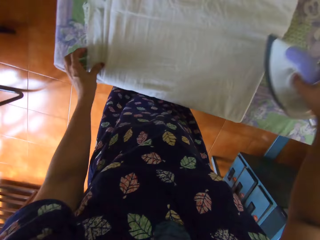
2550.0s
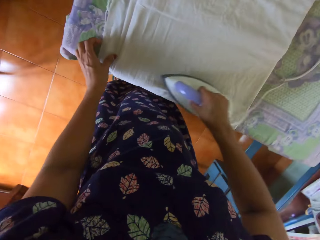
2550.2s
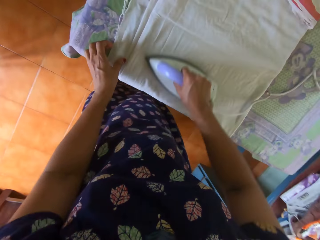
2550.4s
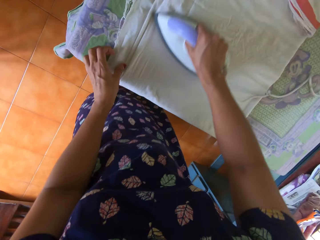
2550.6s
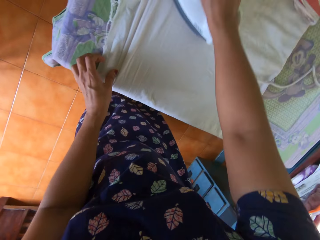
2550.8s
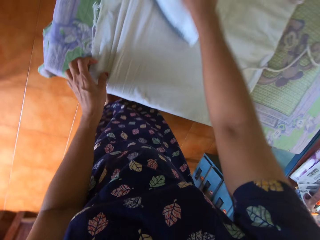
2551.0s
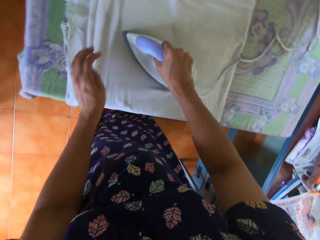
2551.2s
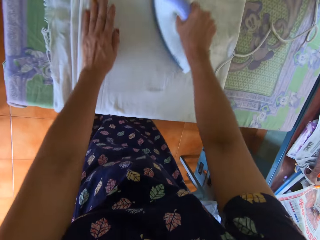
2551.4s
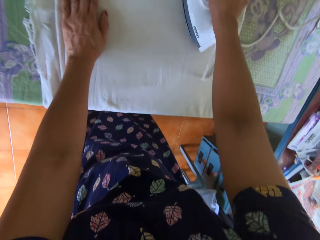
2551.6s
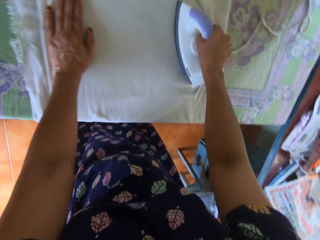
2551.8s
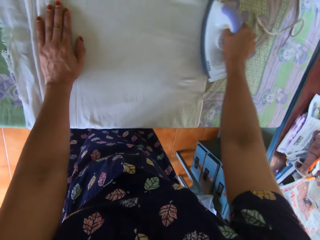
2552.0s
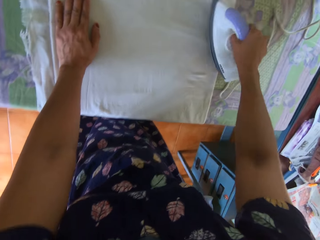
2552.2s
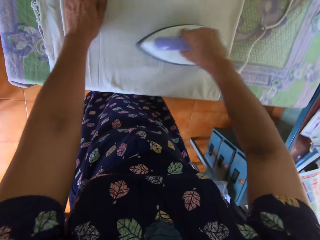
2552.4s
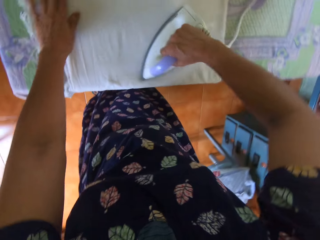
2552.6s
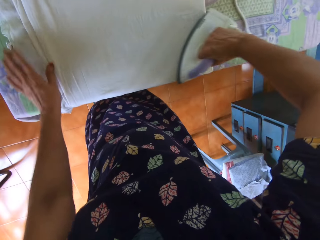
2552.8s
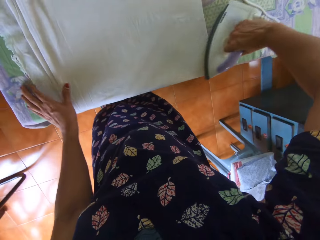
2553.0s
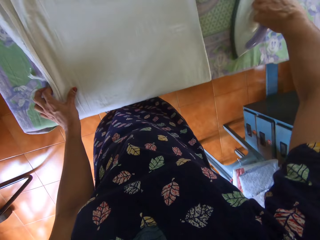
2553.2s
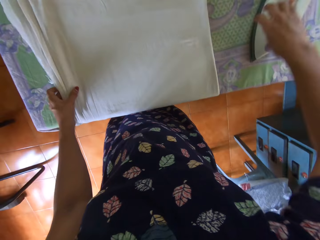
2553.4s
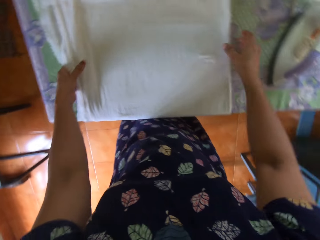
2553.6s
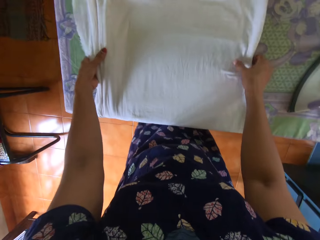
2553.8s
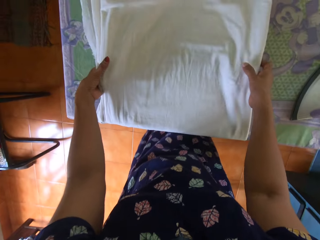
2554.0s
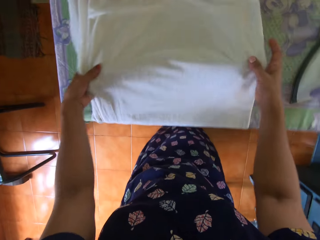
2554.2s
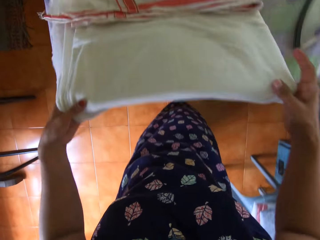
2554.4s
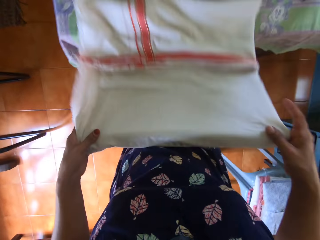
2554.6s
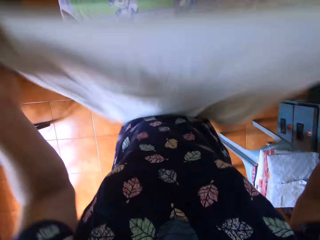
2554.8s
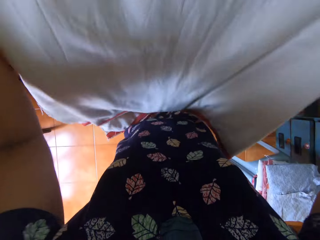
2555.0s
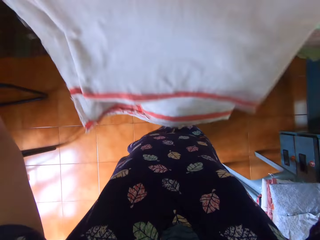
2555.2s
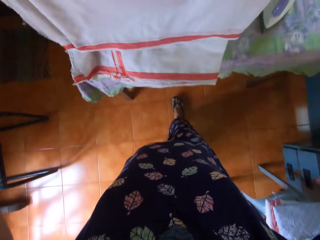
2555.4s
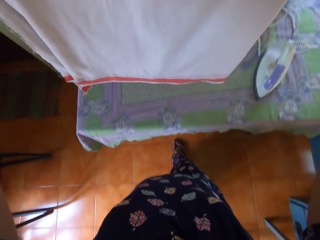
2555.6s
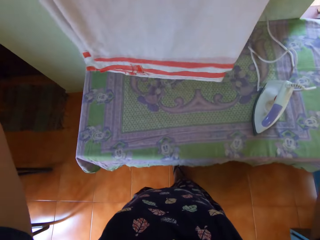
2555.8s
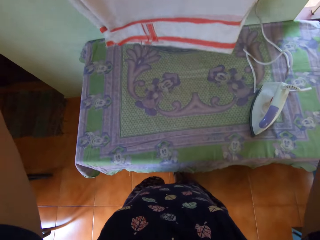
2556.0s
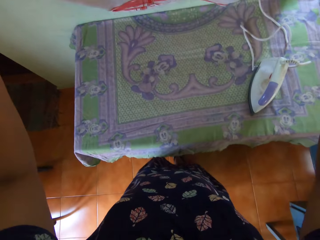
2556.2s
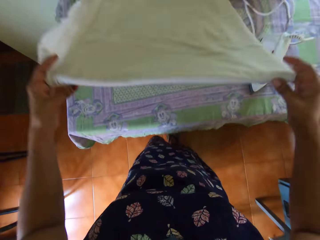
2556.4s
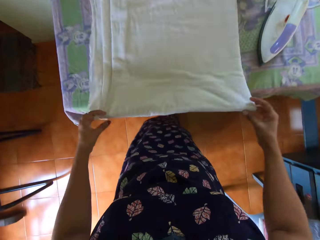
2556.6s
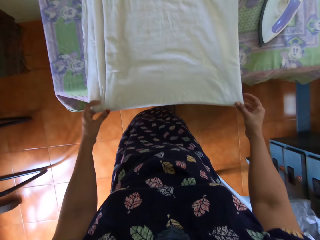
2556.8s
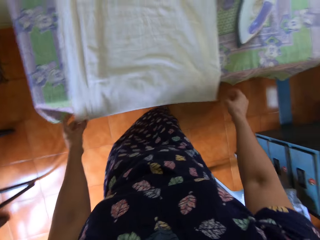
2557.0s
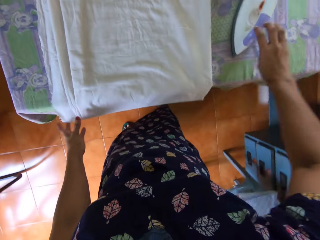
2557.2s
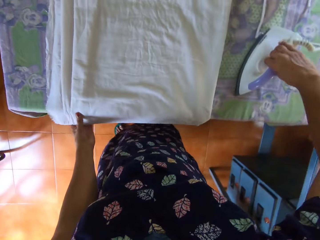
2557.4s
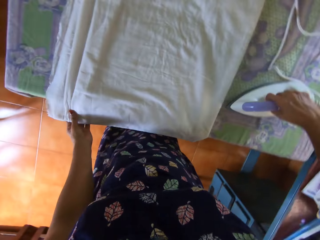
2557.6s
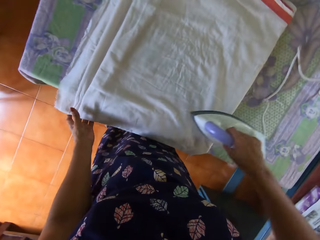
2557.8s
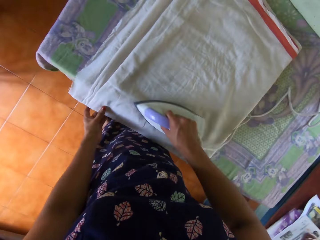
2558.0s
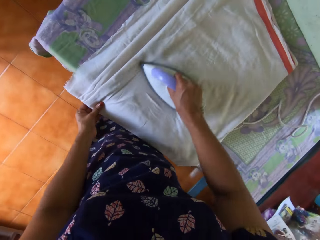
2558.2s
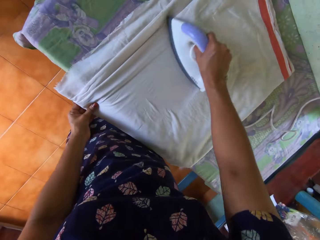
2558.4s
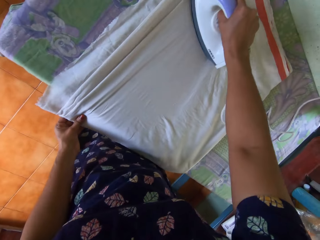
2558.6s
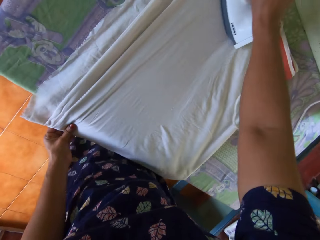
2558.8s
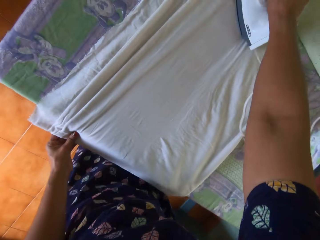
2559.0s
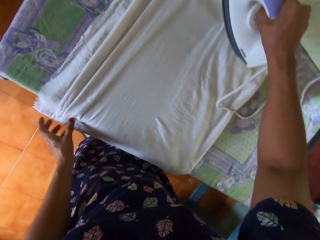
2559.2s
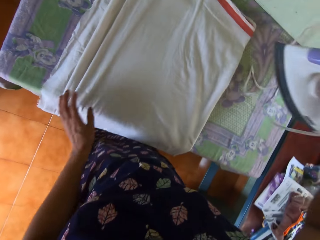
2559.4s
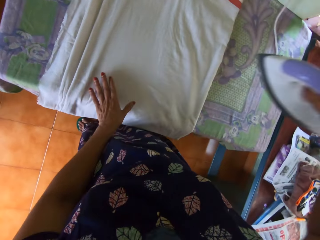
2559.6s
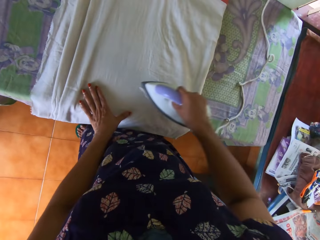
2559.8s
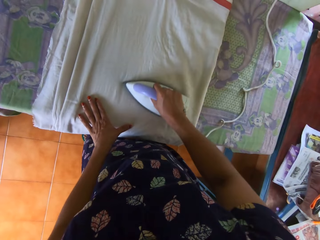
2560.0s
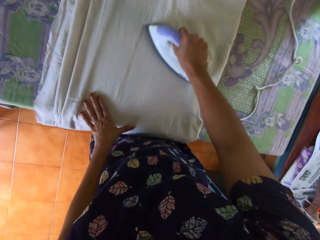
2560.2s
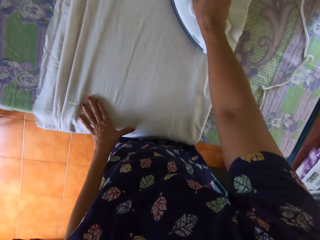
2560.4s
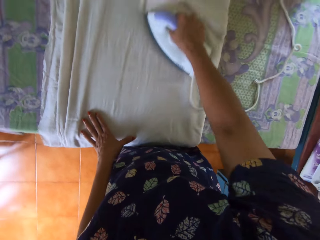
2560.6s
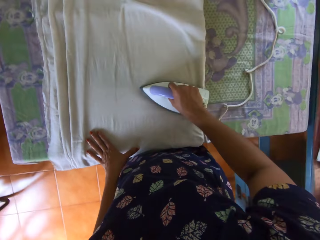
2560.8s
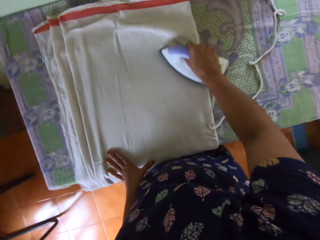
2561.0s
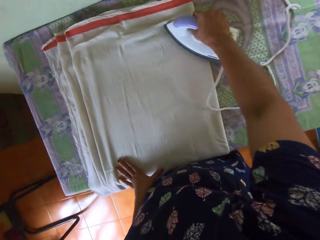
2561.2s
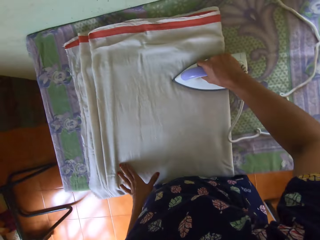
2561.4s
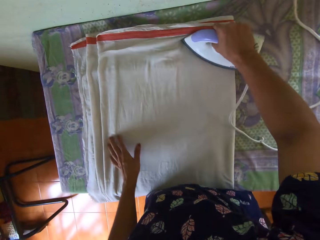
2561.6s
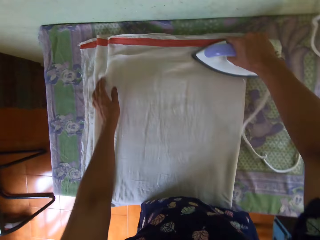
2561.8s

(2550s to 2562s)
The camera wearer grabs the pressing iron from the table with her right hand. She straightens the bedsheet with the pressing iron. She places her left hand on the table. She moves her left hand across the bedsheet. She slides the iron on the table with her right hand. She picks up the bedsheet from the table with both hands. She folds up the bedsheet with both hands. She holds up the cloth. She drops the bedsheet on the table with both hands. She grabs the iron from the table with her right hand. She straightens the bedsheet with the pressing iron.

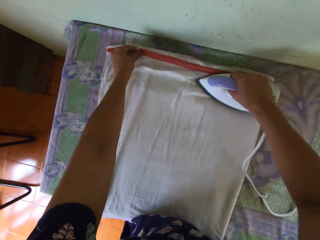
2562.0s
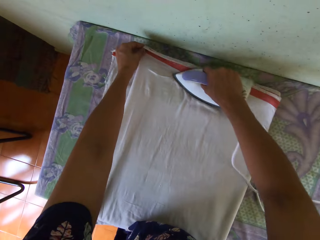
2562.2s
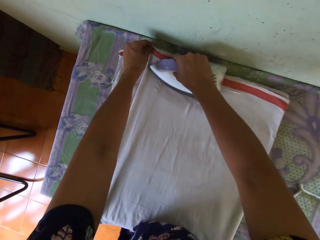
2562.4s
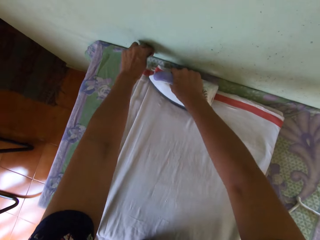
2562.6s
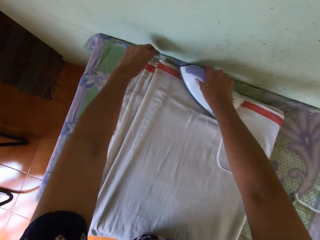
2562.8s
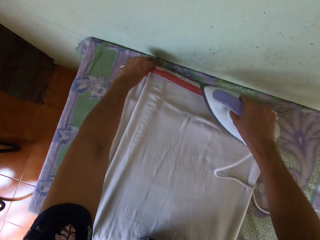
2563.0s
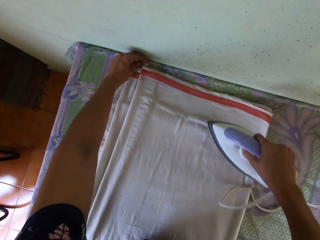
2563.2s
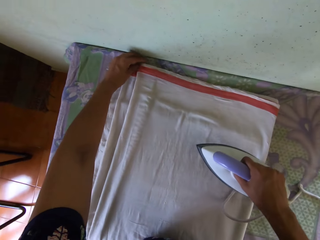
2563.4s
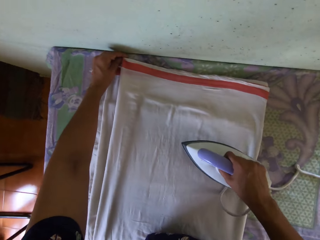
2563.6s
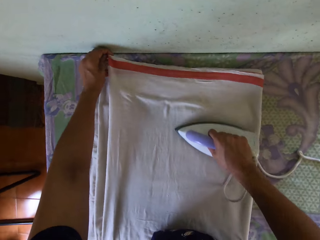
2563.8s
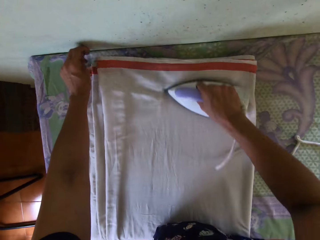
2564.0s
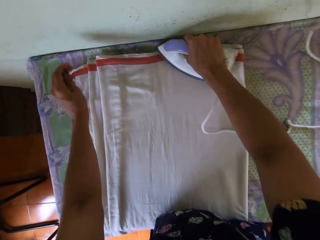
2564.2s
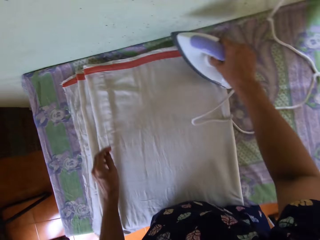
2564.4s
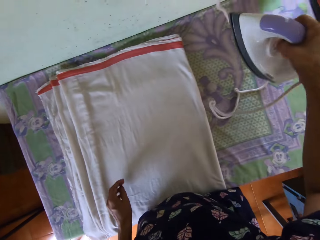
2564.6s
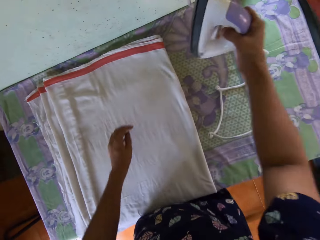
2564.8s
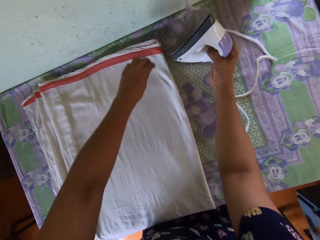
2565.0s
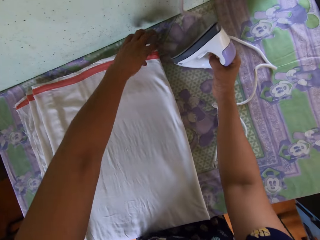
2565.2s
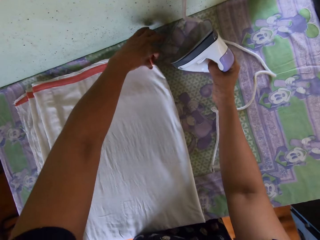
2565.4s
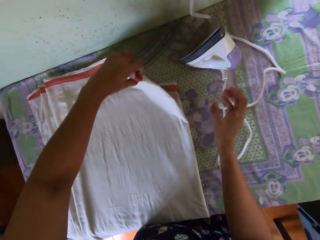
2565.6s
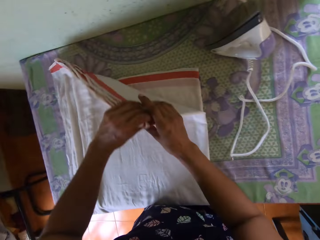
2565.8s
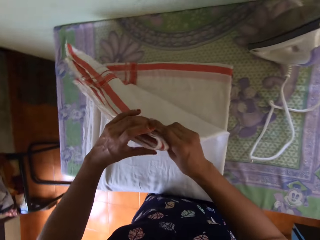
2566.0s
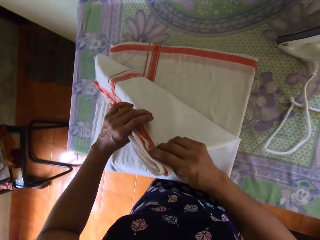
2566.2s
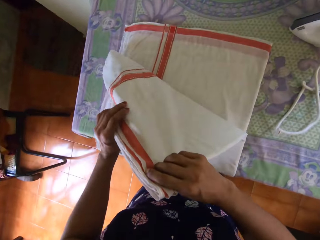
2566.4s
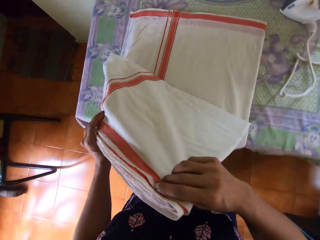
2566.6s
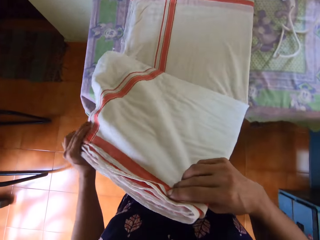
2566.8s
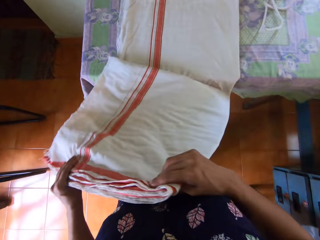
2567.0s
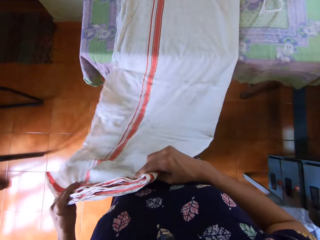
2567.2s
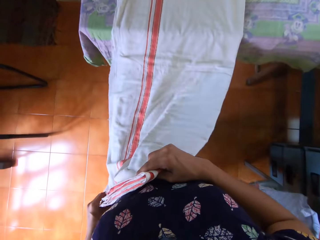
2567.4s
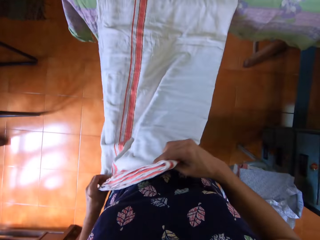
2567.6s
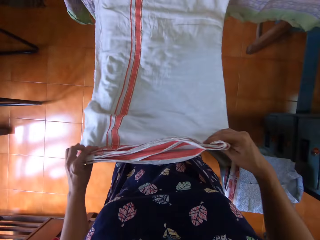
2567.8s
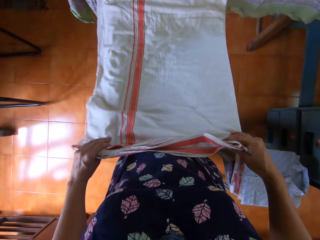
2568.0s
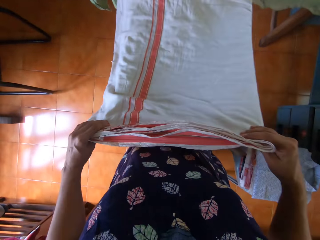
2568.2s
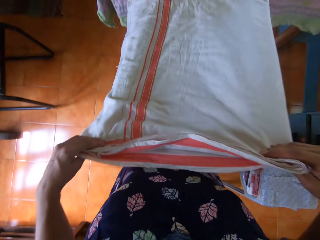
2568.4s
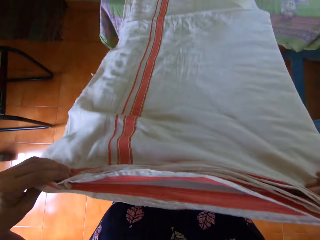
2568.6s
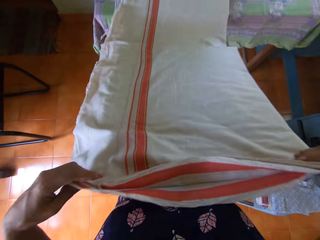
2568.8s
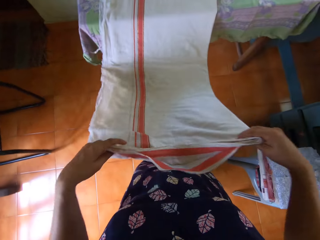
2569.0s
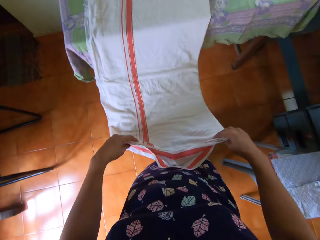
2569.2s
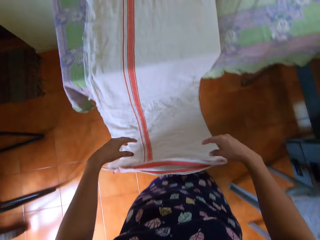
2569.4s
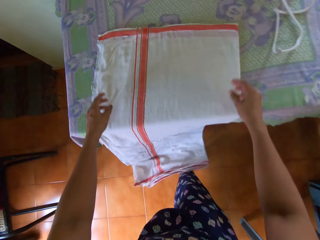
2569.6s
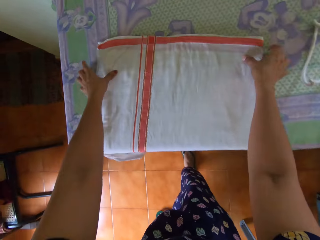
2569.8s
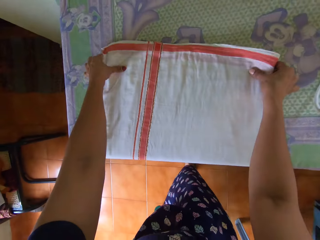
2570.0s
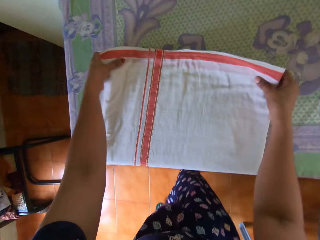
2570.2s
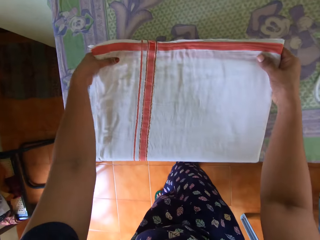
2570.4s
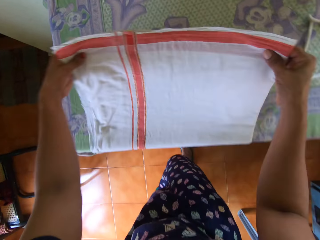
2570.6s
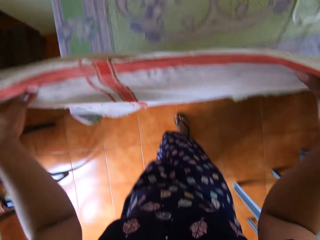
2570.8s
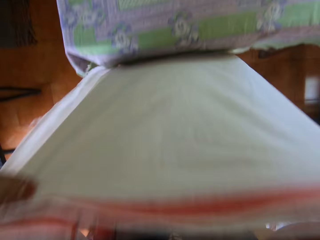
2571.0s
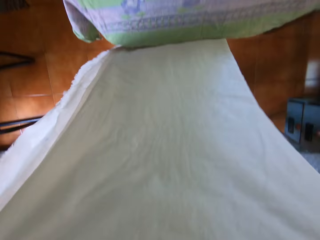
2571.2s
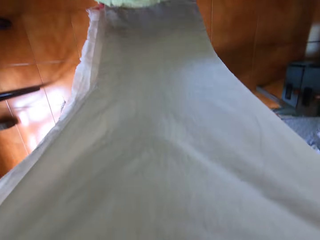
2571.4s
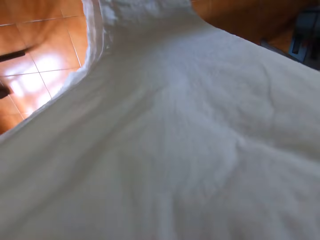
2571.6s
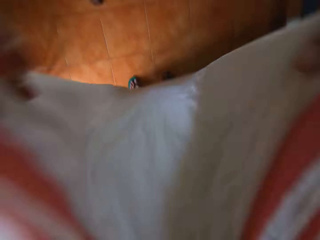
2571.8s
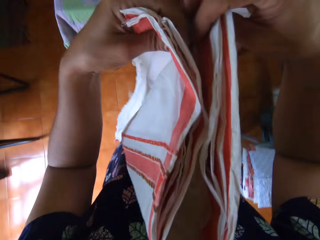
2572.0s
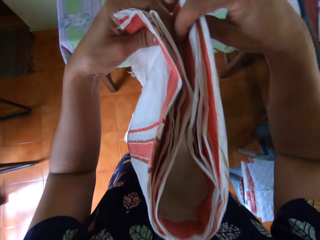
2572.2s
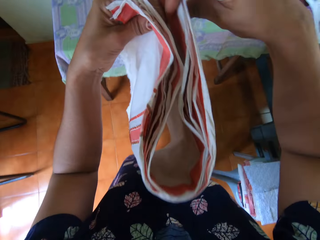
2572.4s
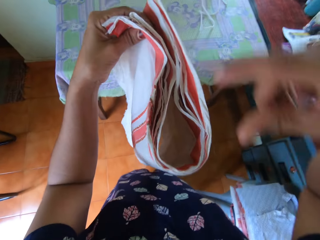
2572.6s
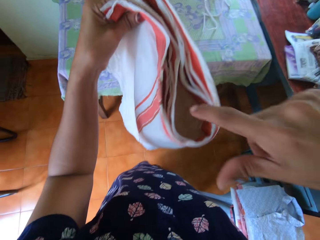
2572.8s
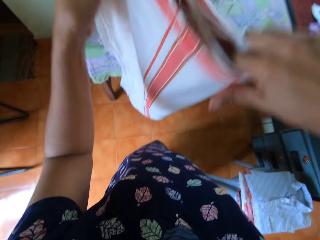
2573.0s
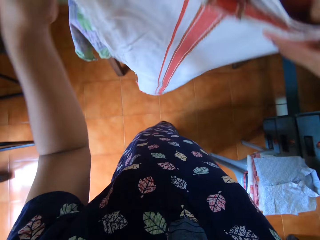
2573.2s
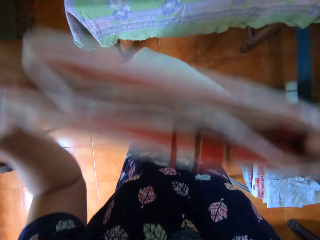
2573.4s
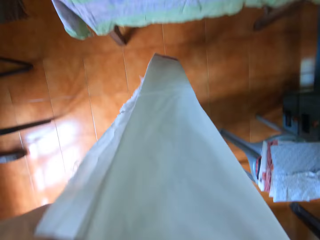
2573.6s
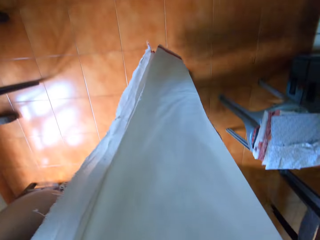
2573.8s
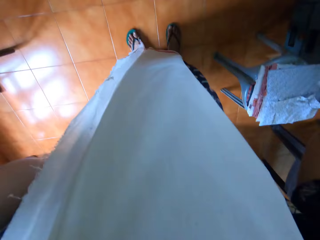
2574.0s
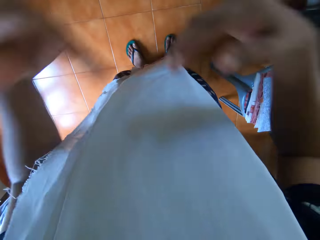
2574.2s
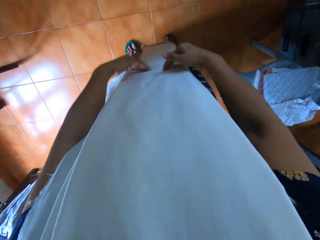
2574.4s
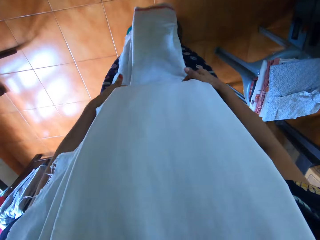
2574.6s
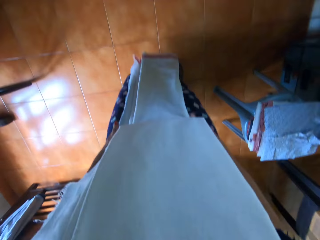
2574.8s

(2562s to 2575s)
The camera wearer touches the cloth. She adjusts the ends of the bedsheet with her left hand. She drops the iron on the table with her right hand. She picks up the bedsheet from the table with both hands. She unfolds the cloth. She folds the bedsheet with both hands.
